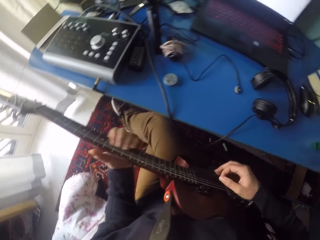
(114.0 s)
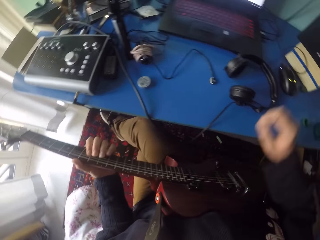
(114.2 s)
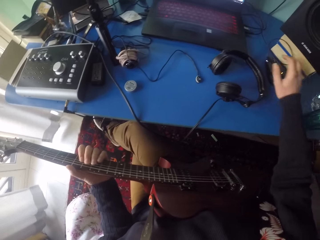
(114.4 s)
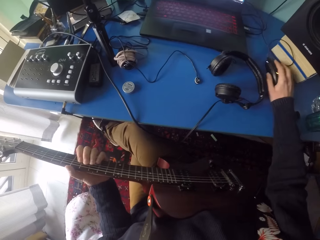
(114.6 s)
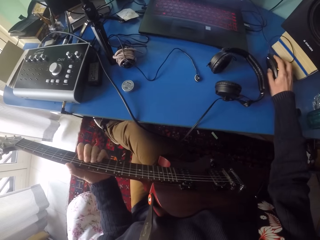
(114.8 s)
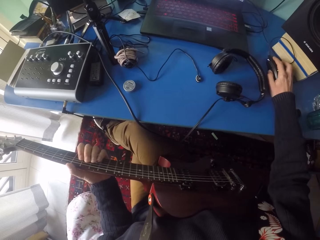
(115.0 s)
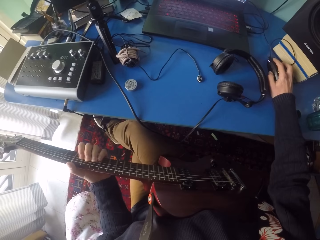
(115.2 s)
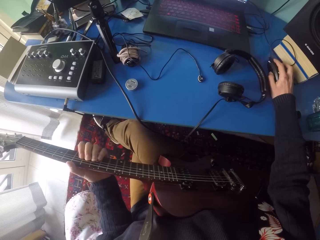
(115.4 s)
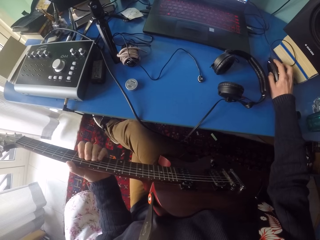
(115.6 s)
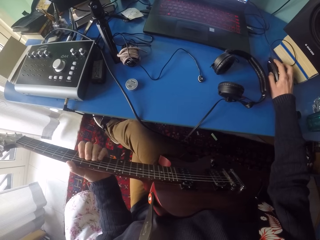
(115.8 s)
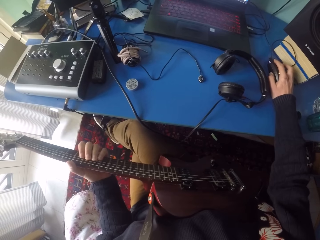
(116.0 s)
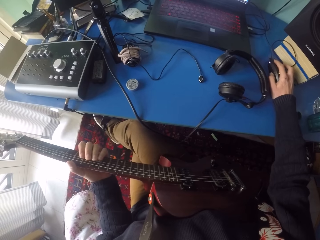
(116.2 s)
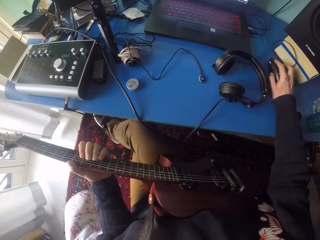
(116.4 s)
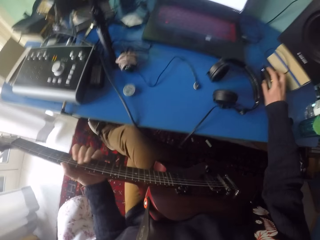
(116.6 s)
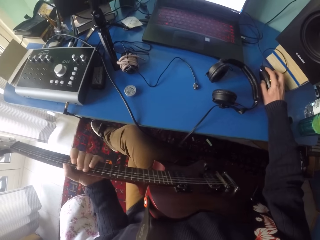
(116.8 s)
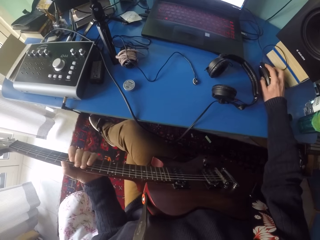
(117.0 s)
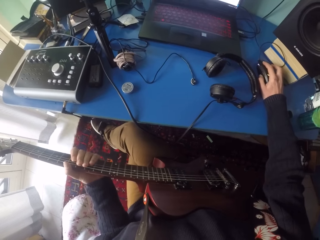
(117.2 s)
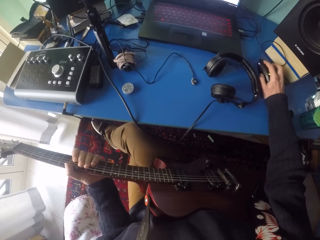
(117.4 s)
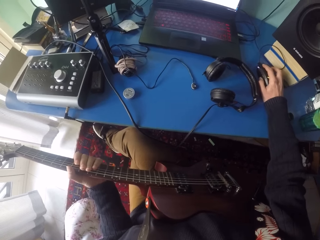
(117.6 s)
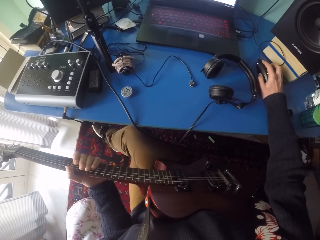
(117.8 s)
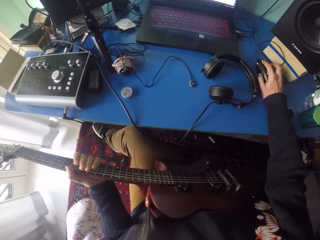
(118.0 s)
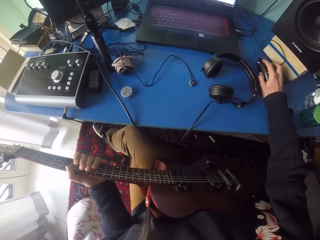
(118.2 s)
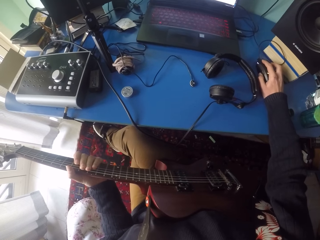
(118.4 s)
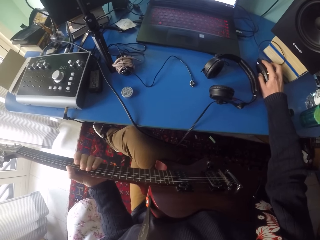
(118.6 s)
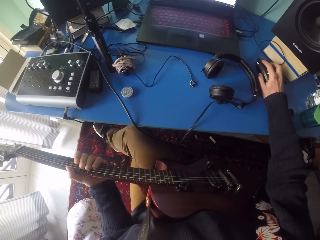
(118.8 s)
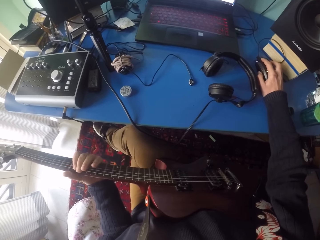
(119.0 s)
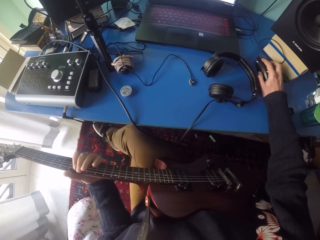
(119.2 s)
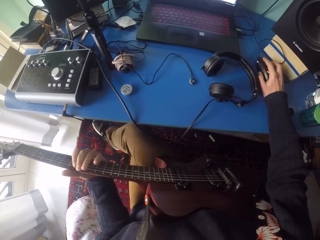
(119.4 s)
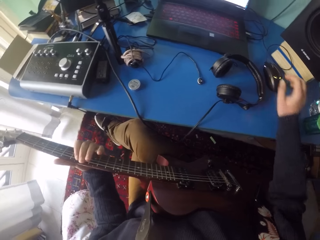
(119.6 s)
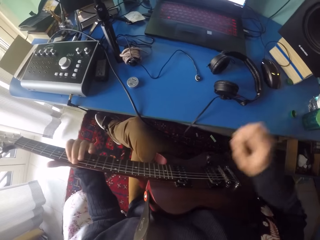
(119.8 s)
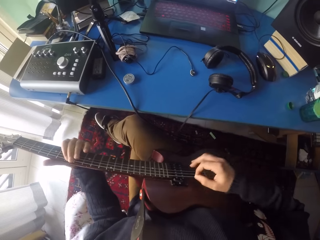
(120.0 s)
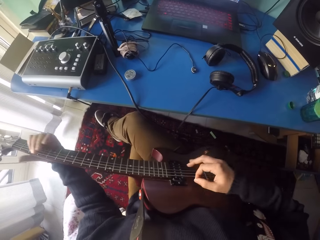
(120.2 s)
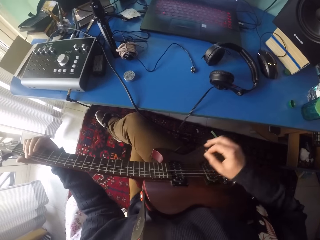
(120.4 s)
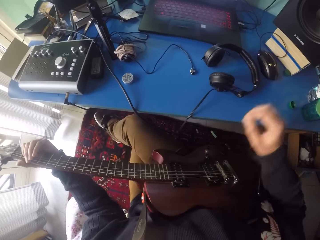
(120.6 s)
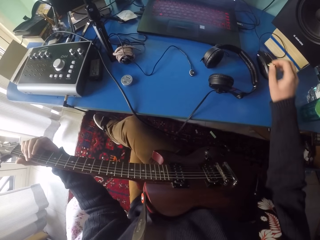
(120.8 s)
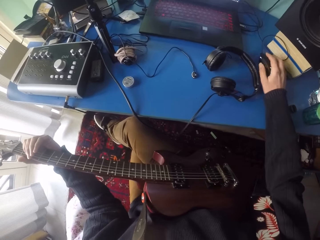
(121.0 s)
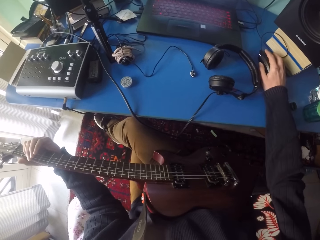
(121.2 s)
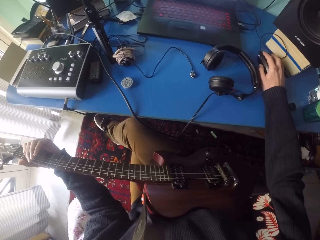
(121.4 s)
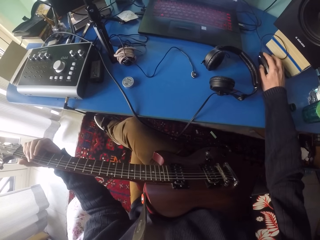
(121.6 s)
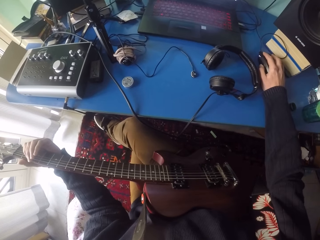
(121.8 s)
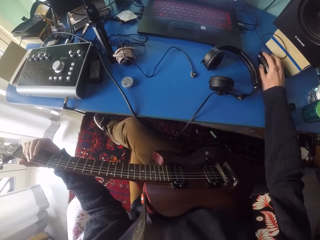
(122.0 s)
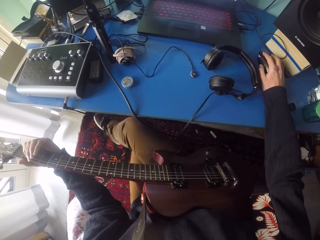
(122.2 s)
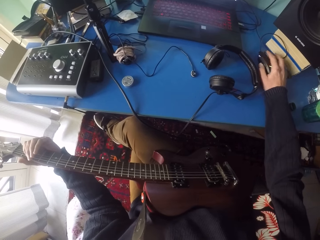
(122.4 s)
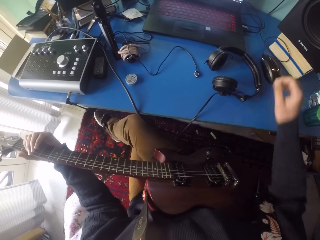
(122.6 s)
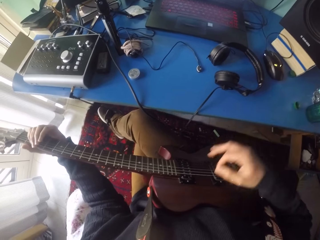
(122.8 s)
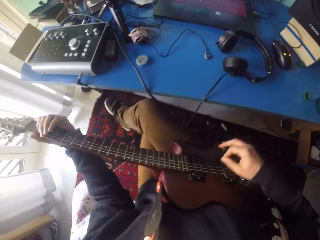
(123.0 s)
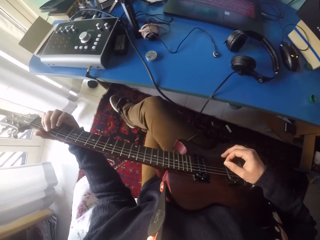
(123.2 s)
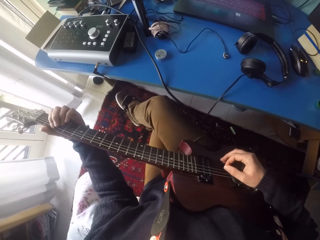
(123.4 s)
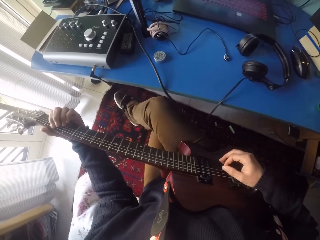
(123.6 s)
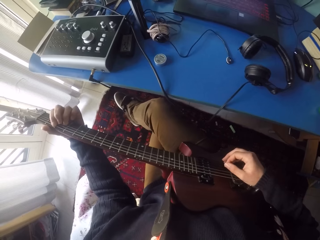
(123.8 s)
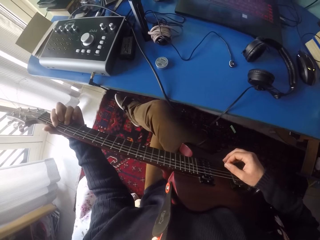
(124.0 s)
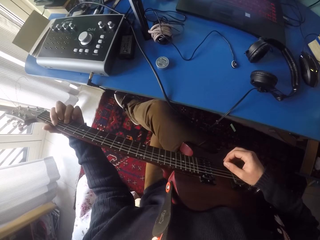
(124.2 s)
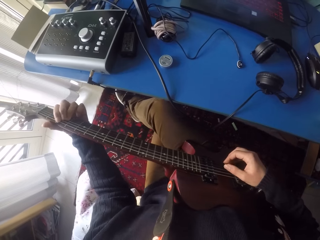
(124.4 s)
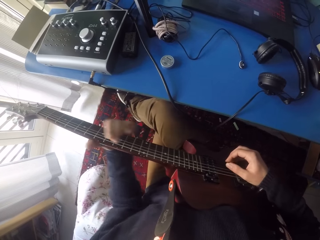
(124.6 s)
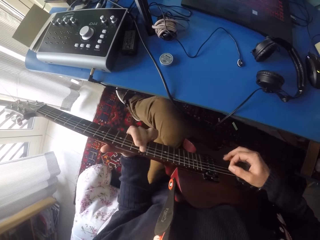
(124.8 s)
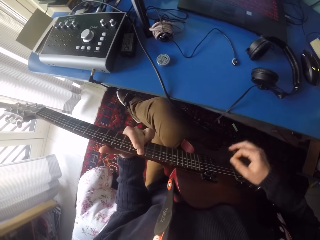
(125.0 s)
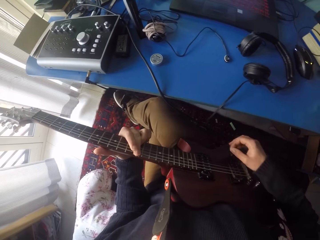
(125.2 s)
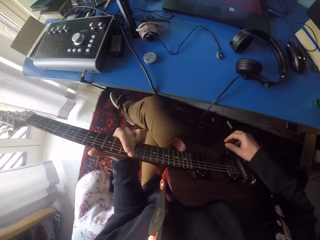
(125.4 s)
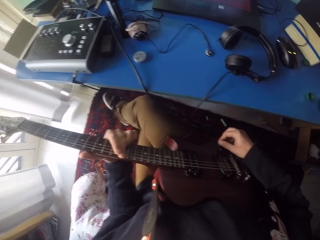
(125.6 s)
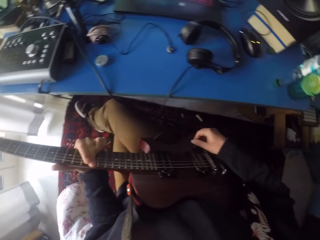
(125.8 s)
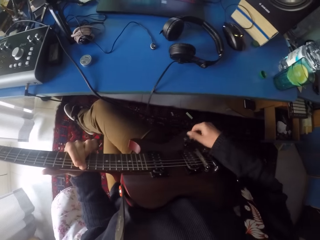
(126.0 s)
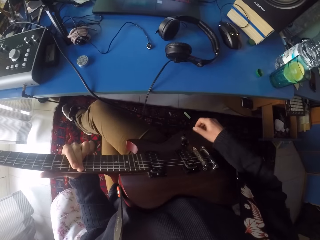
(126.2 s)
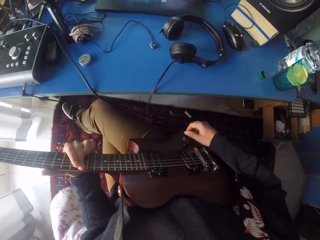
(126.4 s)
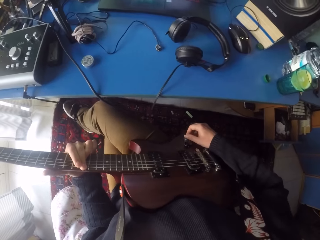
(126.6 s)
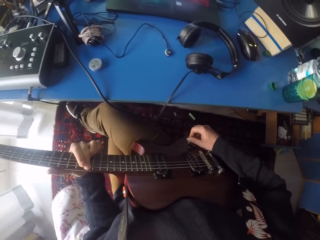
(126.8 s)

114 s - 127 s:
The camera wearer uses a mouse. He stops playing the guitar and touches the mouse with his right hand. He plays the guitar. He removes his right hand from the mouse. He plays the guitar. He stops playing the guitar and touches the mouse with his right hand. He removes his right hand from the mouse. He plays the guitar. He stops playing the guitar and touches the volume control knob on the guitar with his right hand.

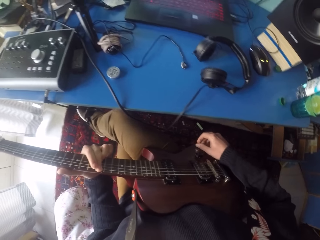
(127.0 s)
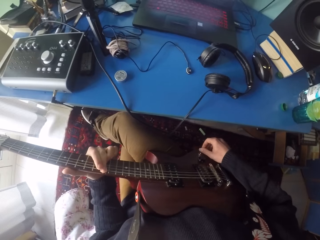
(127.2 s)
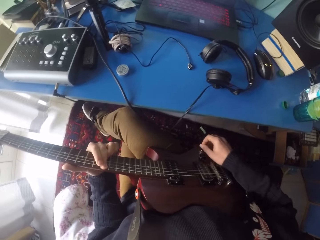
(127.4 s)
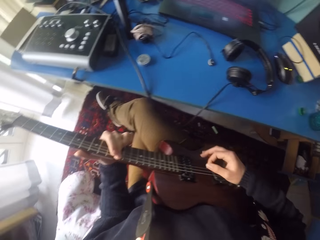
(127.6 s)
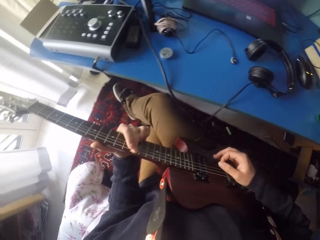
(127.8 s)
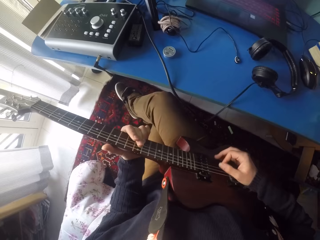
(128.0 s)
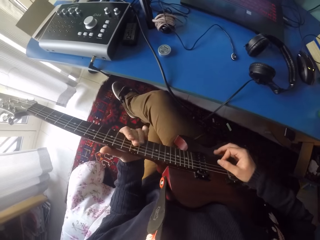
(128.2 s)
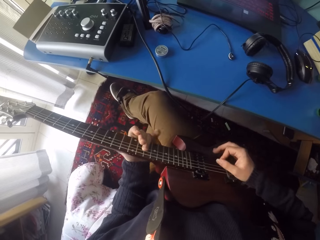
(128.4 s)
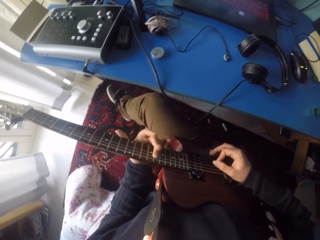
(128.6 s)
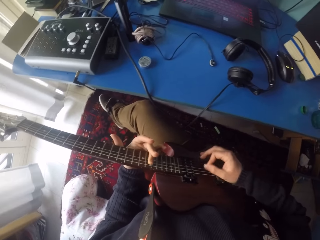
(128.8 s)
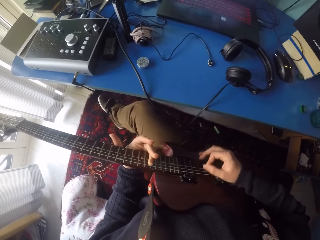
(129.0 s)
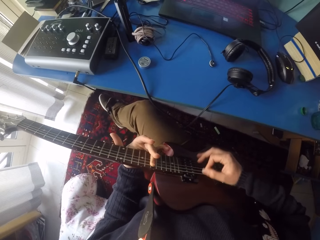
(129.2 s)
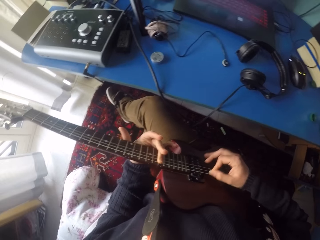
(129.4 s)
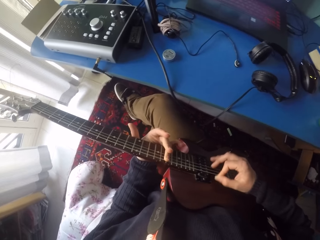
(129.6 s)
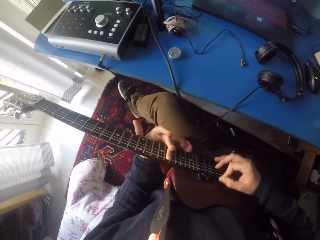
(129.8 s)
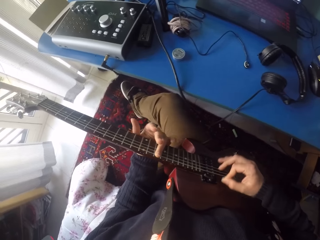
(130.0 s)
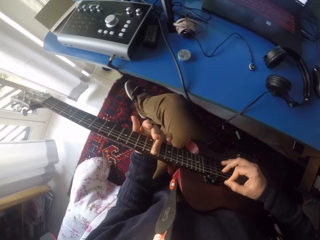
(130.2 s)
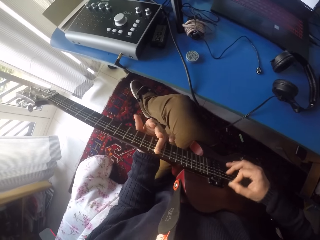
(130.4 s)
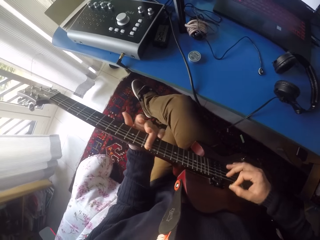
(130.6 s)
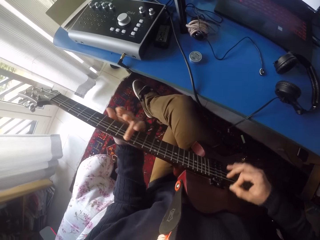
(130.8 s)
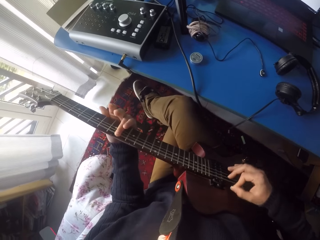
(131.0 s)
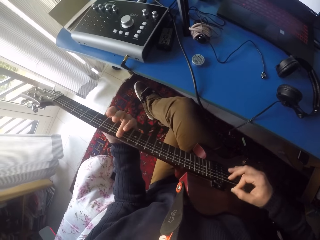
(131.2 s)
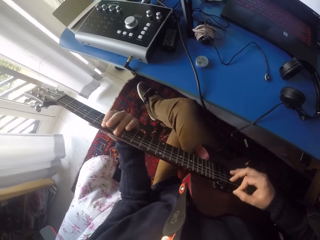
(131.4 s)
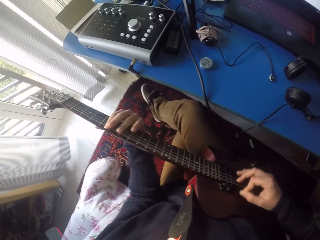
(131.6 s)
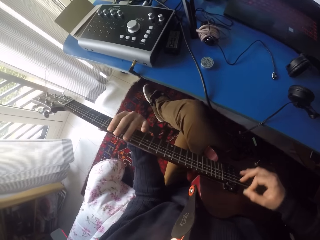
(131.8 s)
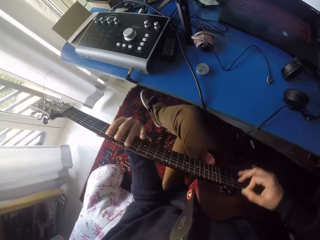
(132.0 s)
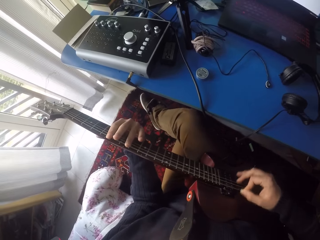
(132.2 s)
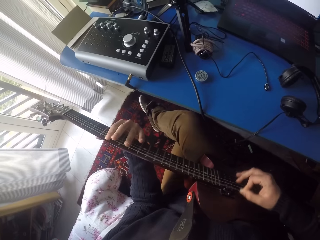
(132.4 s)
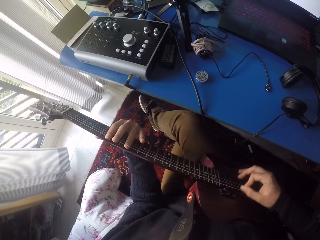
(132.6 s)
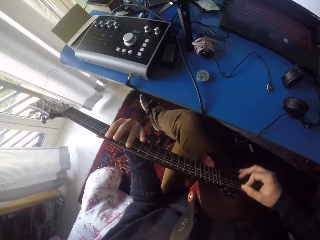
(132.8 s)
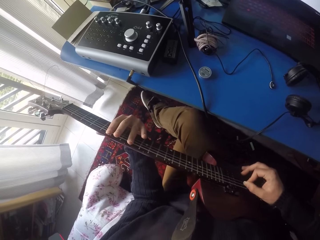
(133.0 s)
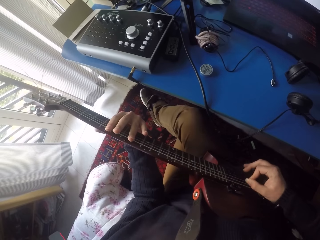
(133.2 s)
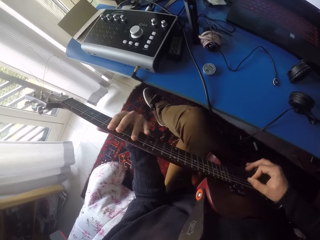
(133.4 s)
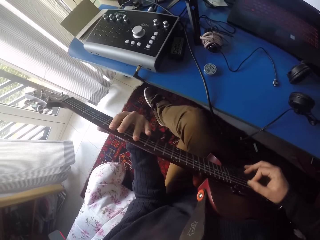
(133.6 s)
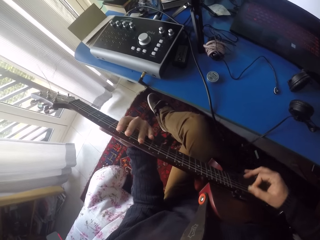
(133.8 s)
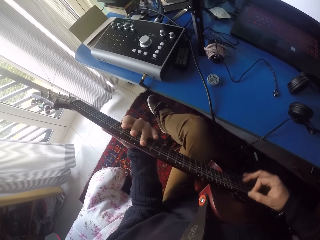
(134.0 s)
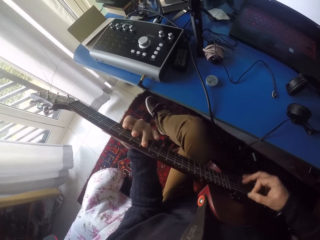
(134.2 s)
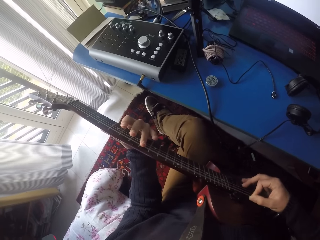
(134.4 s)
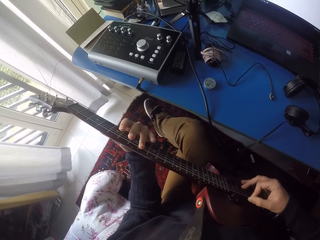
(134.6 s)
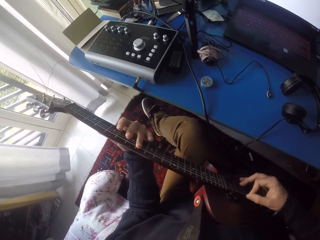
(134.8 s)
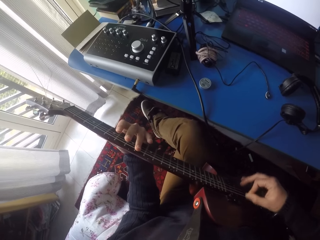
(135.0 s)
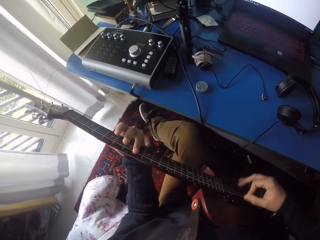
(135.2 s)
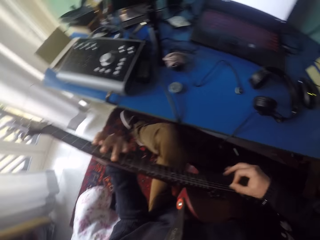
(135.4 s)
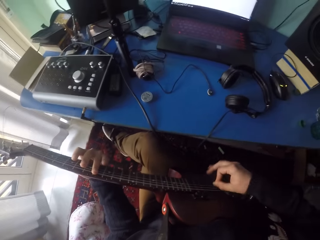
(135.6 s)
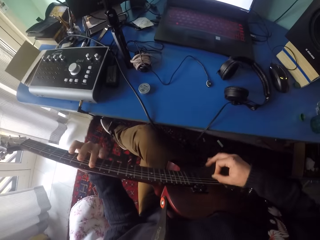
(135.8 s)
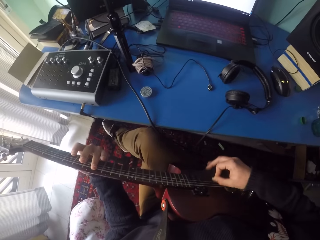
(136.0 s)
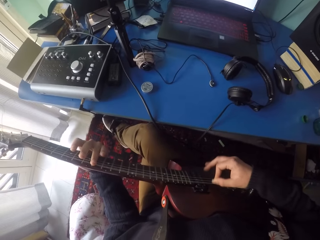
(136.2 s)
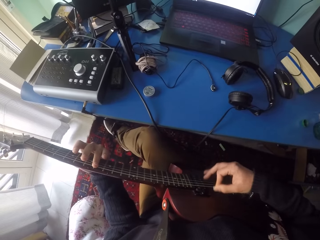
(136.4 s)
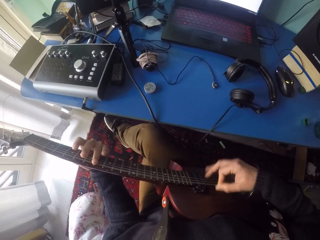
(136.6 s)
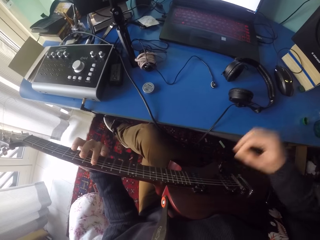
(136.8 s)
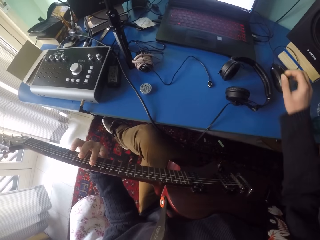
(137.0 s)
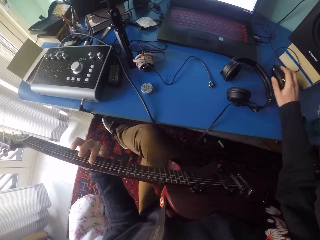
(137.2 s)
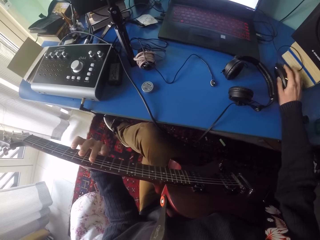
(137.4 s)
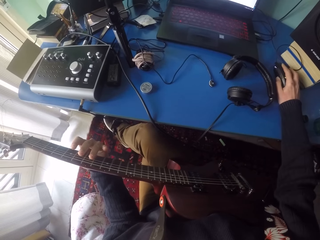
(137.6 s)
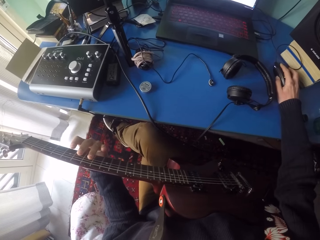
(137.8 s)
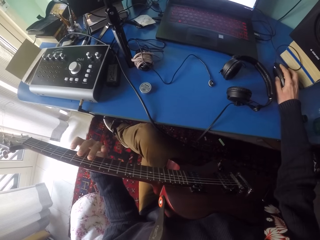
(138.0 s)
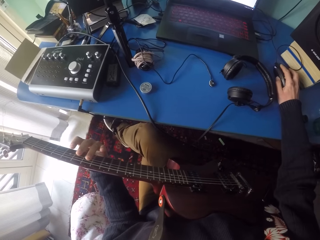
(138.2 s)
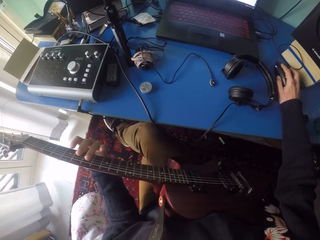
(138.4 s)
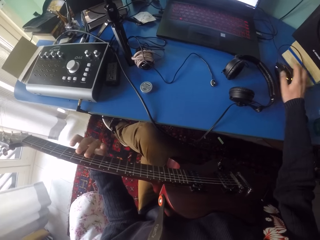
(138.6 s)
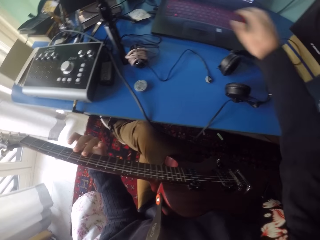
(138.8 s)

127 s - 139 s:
The camera wearer adjusts the guitar. He plays the guitar. He uses a mouse, touches the mouse with his right hand and stops playing the guitar.
